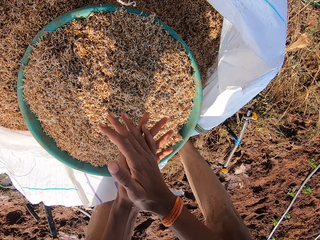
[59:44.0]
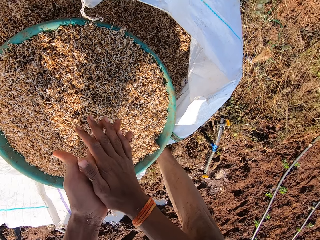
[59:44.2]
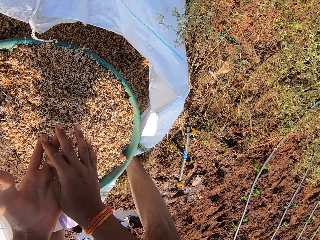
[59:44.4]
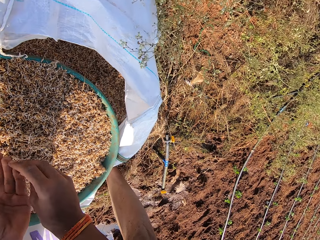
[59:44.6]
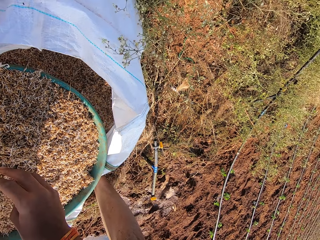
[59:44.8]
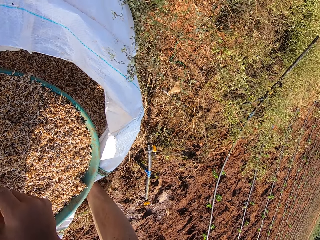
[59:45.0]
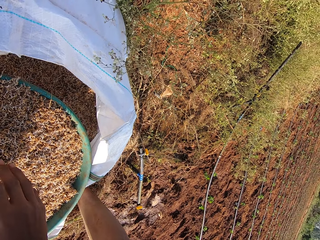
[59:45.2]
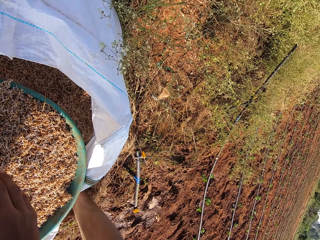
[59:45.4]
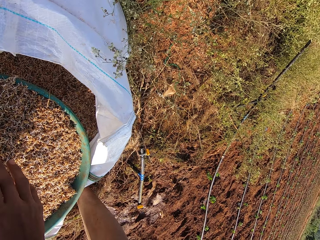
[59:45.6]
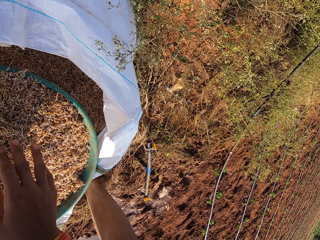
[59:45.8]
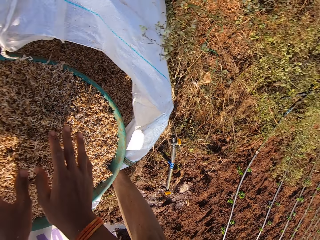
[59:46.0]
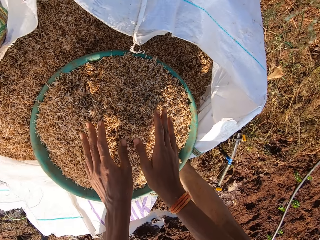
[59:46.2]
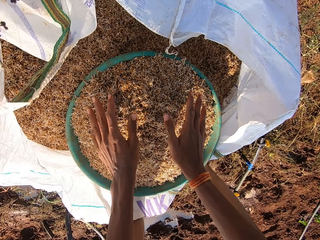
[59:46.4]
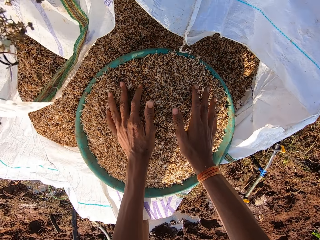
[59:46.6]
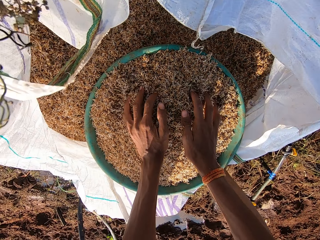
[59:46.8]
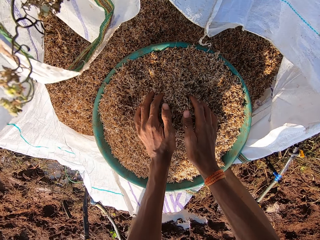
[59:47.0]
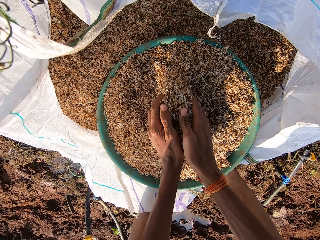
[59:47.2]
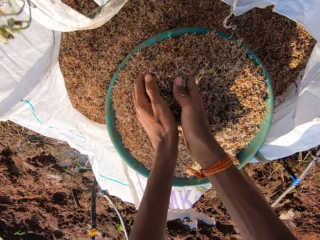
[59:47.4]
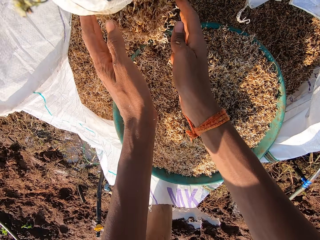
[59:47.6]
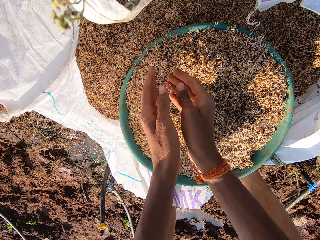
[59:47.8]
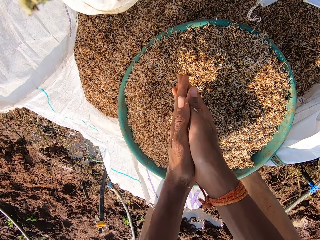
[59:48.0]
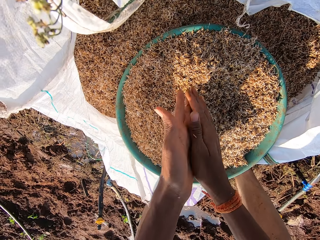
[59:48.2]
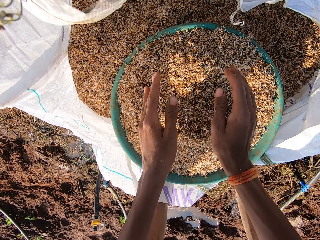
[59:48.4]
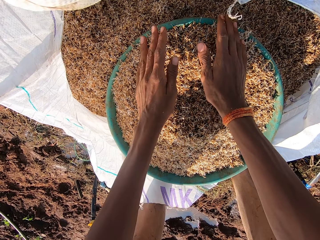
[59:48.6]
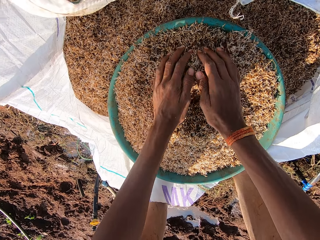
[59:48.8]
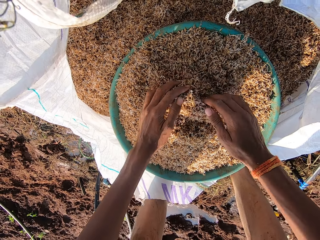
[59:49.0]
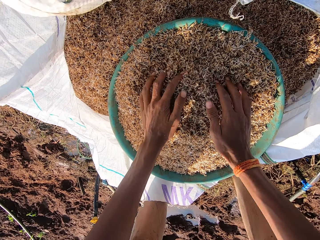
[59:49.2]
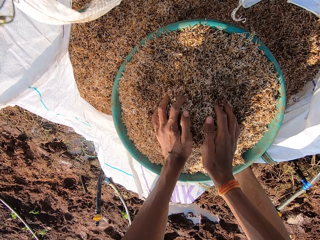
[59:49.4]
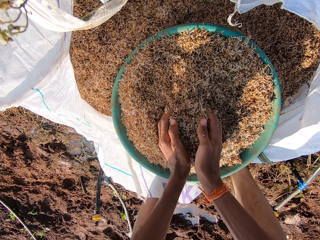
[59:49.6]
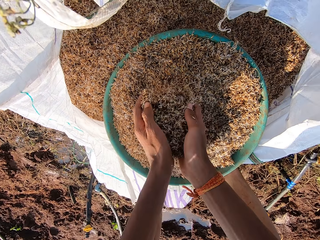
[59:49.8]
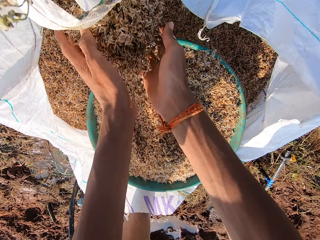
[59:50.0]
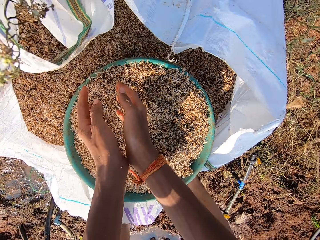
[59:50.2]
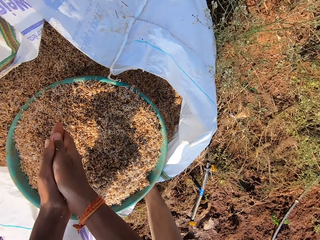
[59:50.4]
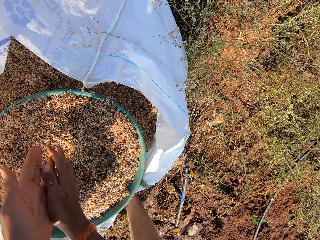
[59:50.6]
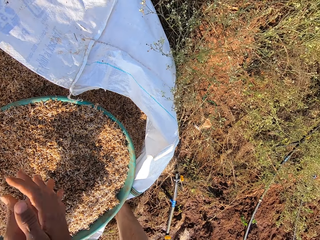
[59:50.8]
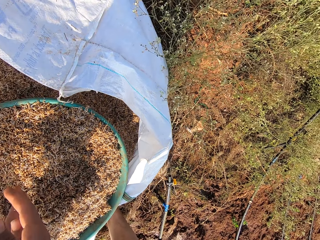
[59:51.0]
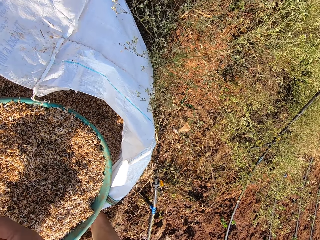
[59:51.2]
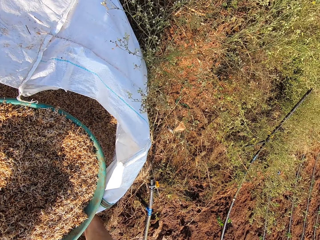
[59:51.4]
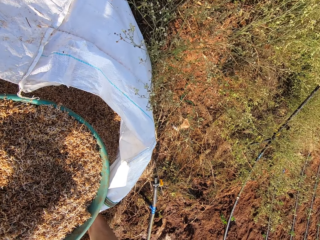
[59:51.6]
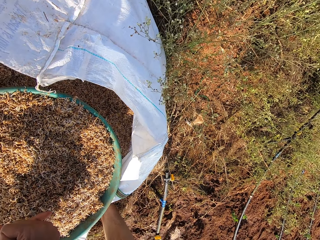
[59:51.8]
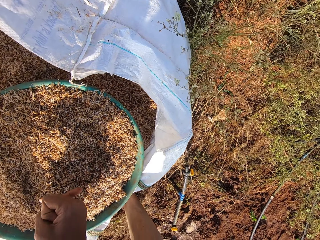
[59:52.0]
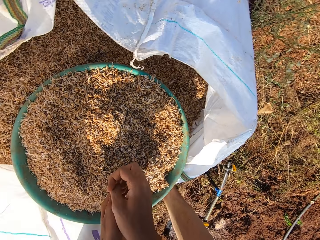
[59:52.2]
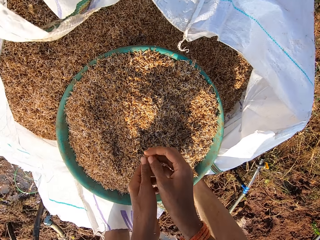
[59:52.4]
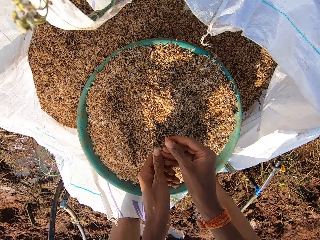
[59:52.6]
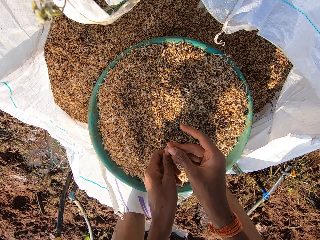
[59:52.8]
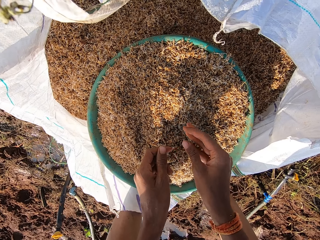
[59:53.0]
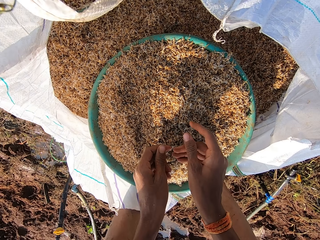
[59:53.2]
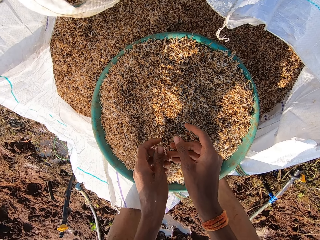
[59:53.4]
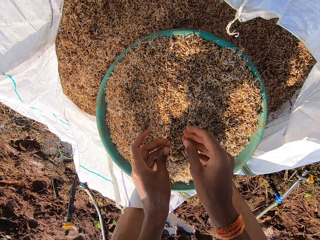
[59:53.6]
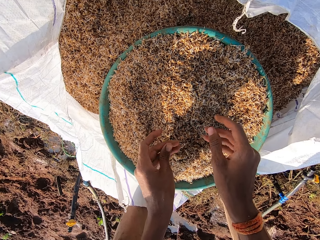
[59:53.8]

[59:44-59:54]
The camera wearer rubs his hands together. He looks around. He scoops grass seeds away from the bowl of grass seeds into the bag of grass seeds with his hands. He rubs his hands together. He scoops grass seeds away from the bowl of grass seeds into the bag of grass seeds with his hands. He rubs his hands together. He looks around.

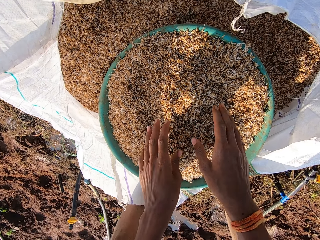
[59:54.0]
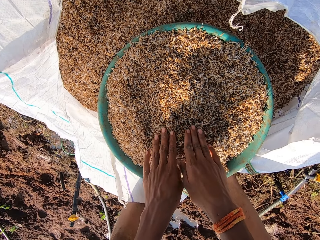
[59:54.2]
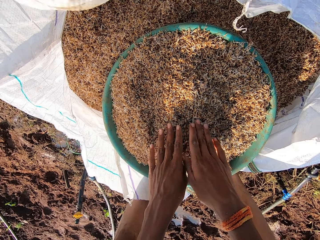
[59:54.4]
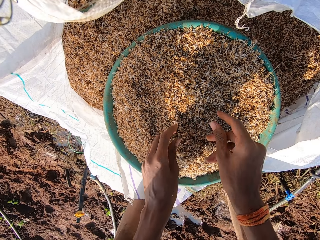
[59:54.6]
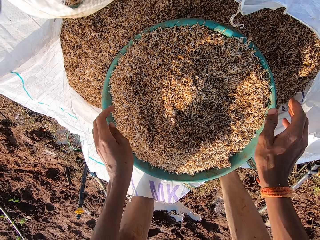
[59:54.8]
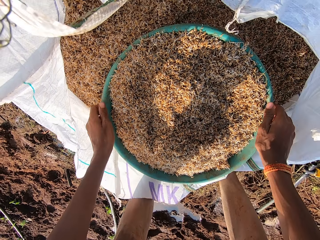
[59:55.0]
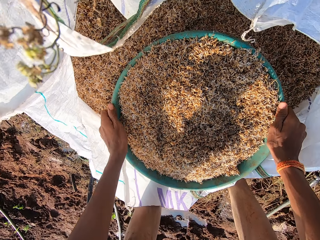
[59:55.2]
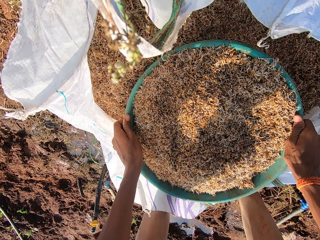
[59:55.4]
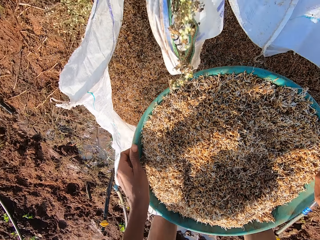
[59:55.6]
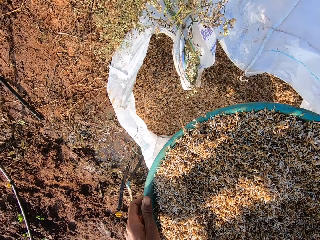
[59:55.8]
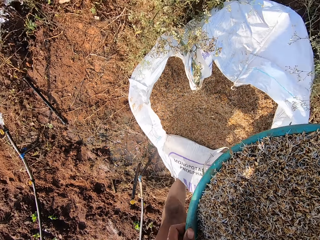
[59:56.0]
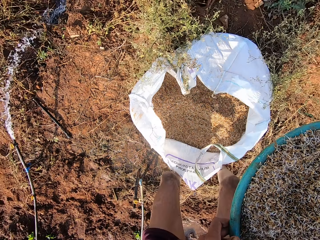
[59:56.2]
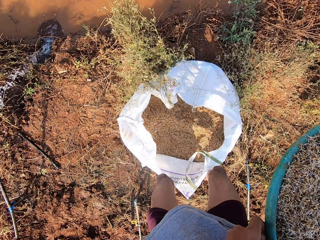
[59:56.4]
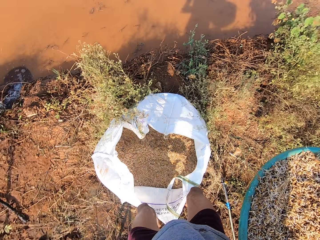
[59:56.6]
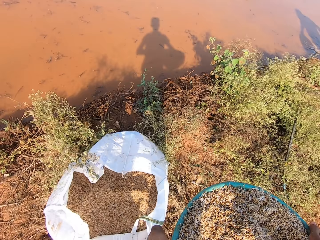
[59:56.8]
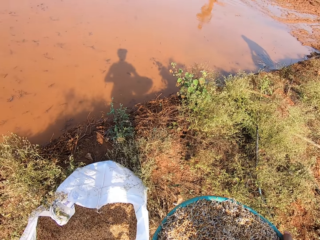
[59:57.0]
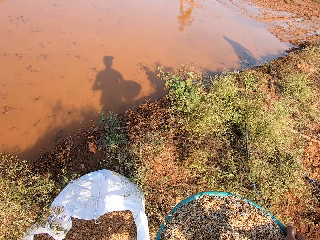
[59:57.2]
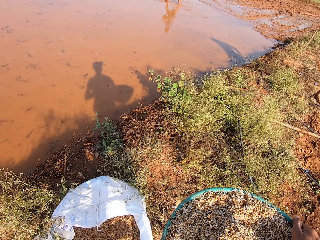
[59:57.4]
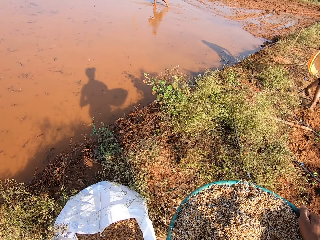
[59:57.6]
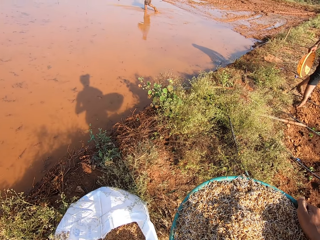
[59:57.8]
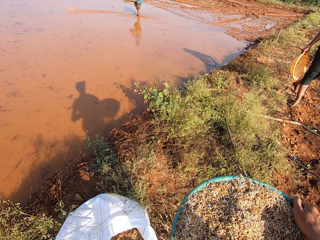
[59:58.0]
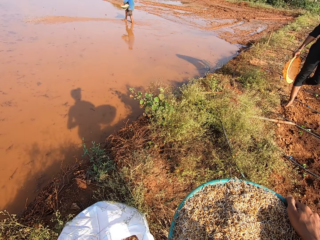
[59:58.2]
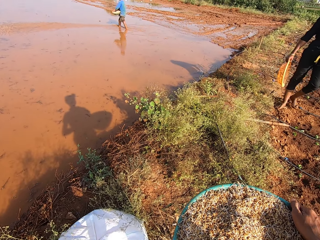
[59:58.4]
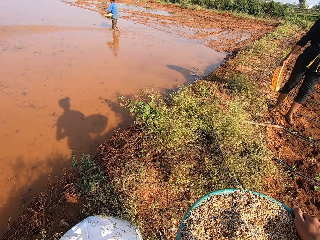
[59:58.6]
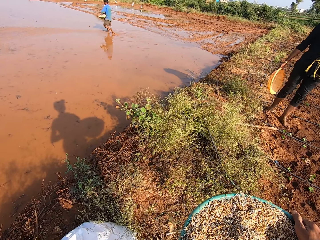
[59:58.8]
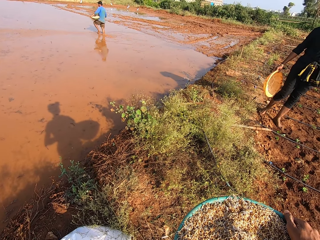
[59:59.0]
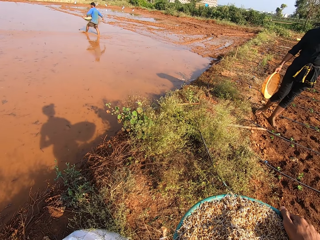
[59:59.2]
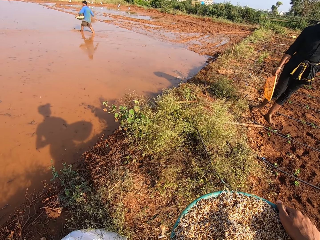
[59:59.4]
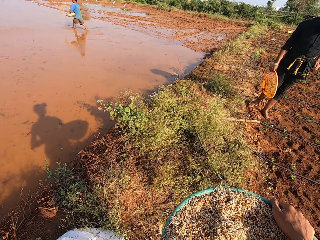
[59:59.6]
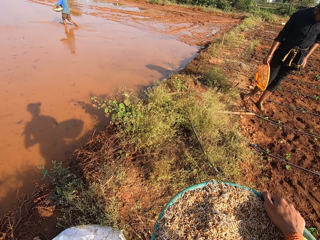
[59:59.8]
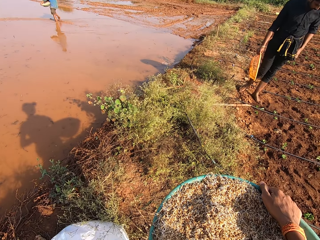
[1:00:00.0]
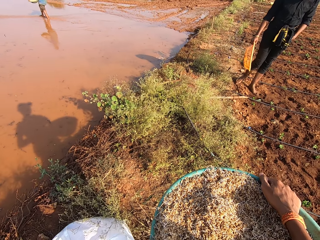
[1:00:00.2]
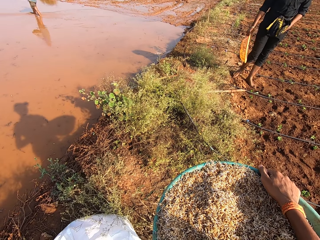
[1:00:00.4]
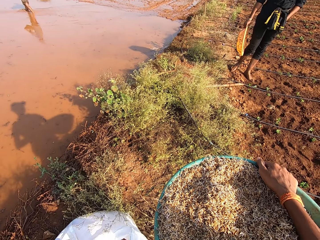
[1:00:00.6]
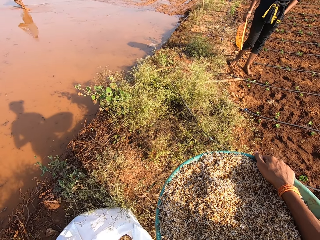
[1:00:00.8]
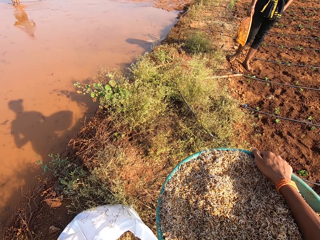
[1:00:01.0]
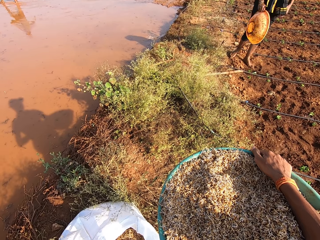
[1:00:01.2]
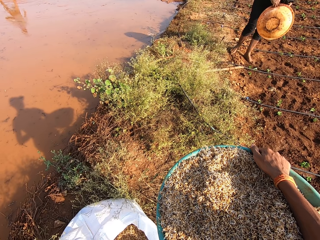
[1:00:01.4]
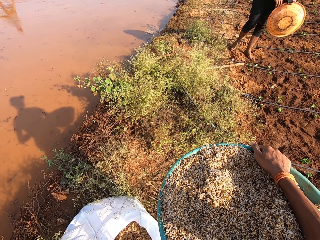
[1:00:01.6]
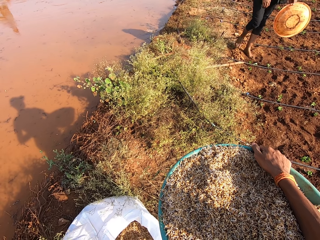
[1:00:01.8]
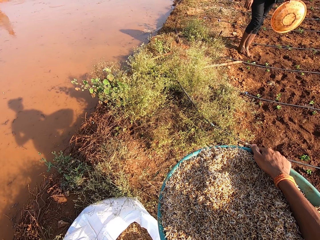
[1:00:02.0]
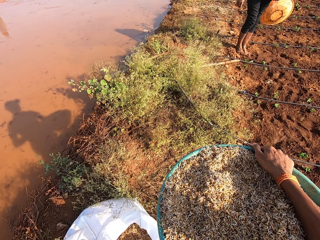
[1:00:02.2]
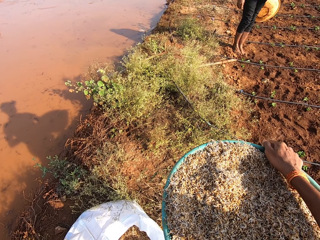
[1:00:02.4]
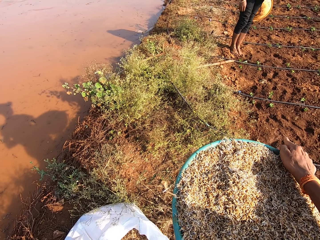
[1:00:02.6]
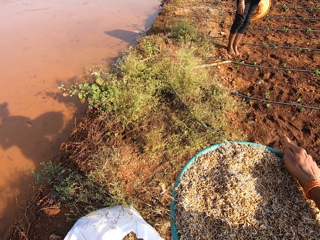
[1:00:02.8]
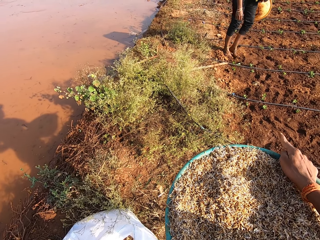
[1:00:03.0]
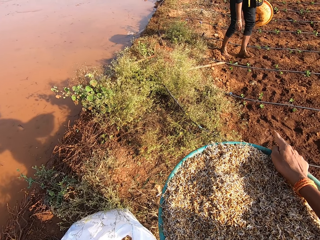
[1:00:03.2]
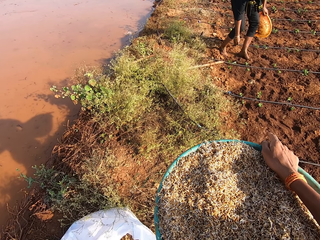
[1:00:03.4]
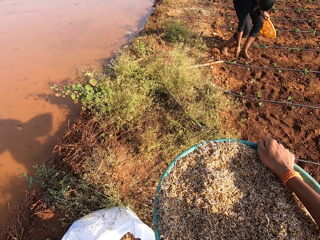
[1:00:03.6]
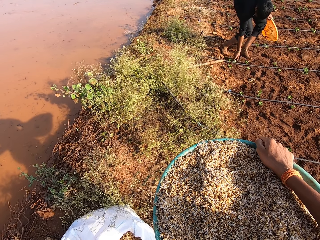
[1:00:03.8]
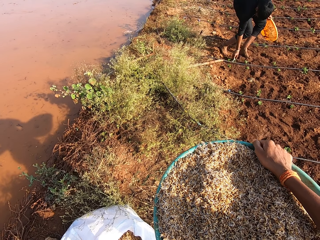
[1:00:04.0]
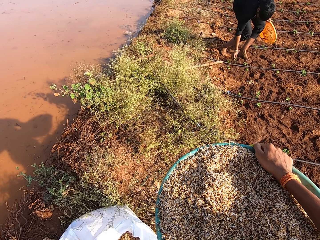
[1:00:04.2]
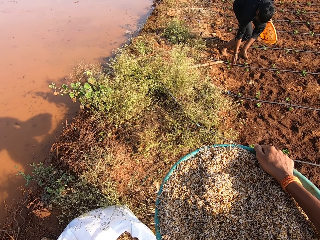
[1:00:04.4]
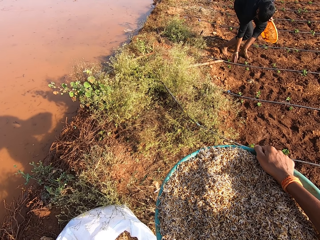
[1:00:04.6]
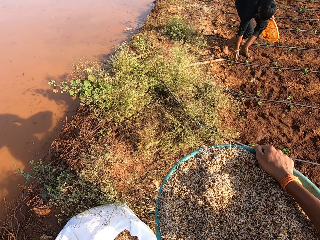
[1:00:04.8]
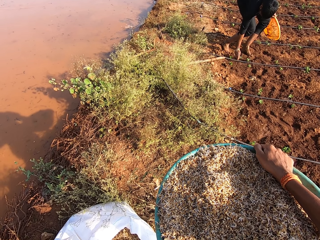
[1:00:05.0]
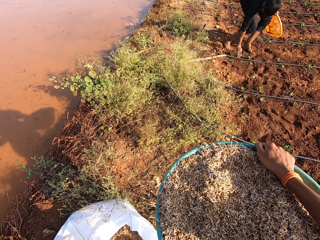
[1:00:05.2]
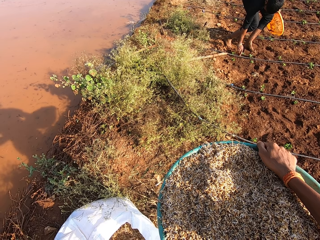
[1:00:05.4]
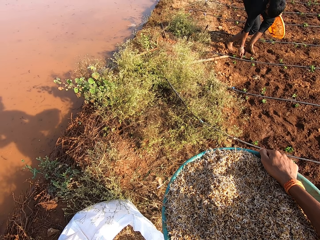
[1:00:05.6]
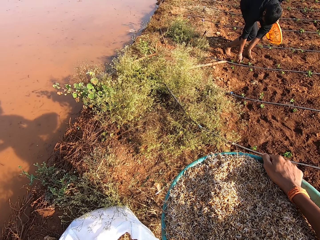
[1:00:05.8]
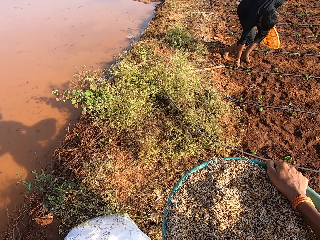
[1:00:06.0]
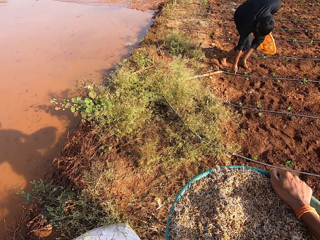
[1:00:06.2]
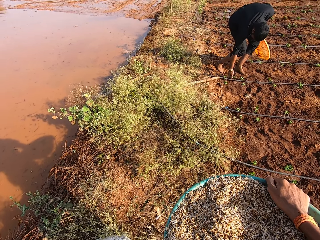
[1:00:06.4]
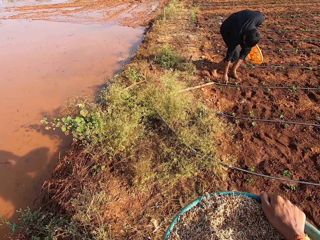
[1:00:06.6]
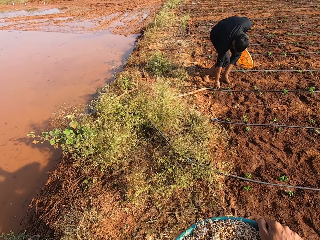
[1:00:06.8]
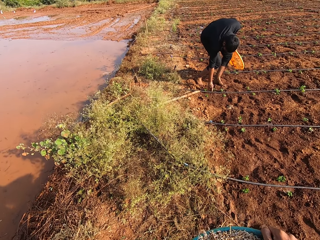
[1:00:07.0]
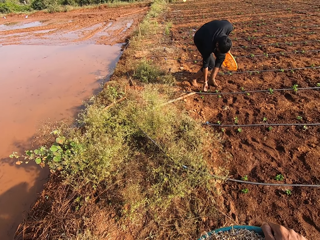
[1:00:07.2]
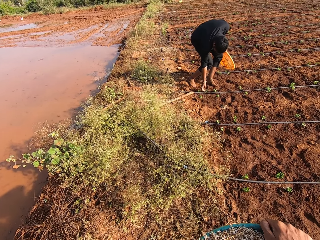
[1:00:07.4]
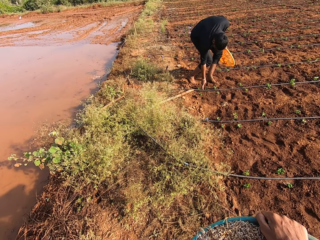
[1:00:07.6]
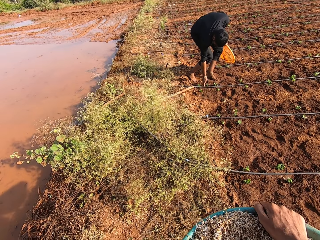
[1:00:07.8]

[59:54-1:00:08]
The camera wearer taps on the grass seeds in the bowl with his hands. He lifts the basin. He carries the bowl of grass seeds from the bag of grass seeds with his hands. He looks around. A man holds a yellow bowl in his right hand. The camera wearer talks to the man. The man touches his cloth with his left hand. The man passes the yellow bowl from his right hand to his left hand. The man adjusts a plant on the ground with his right hand.
